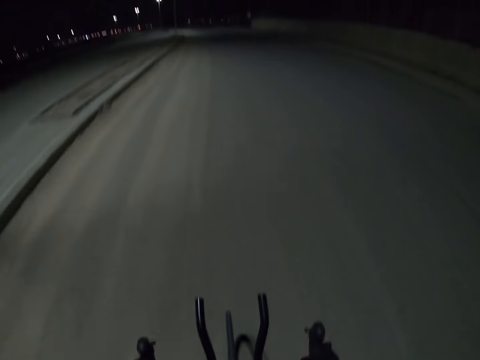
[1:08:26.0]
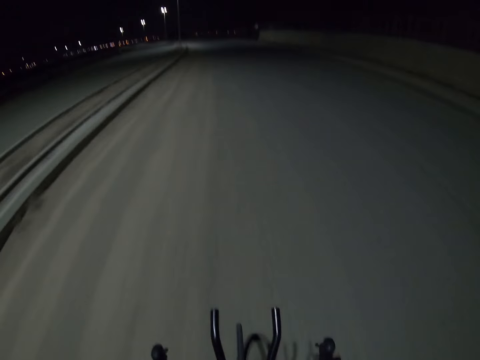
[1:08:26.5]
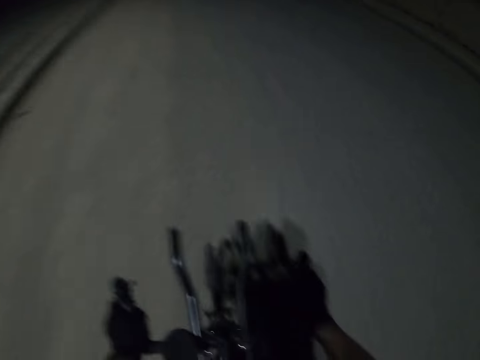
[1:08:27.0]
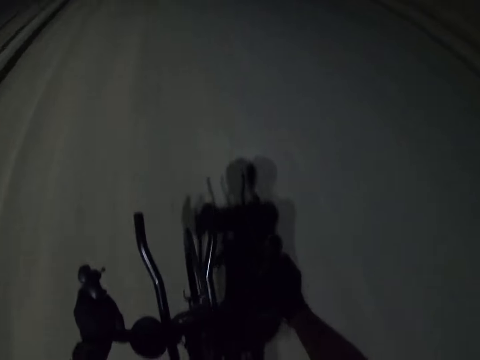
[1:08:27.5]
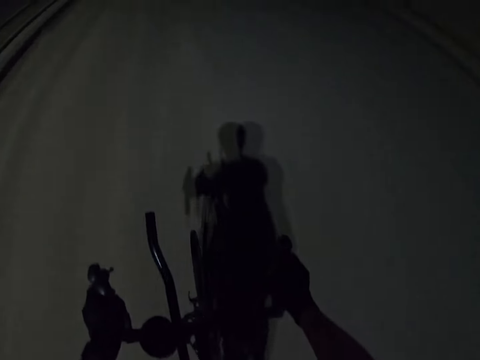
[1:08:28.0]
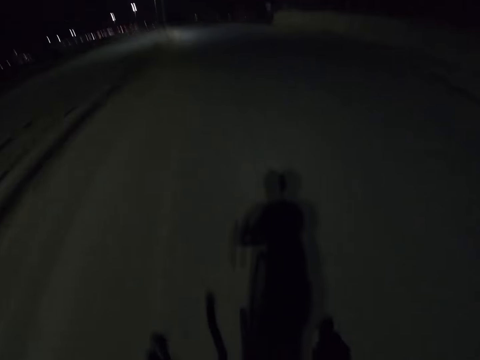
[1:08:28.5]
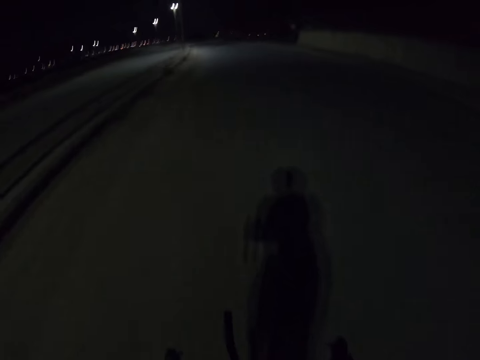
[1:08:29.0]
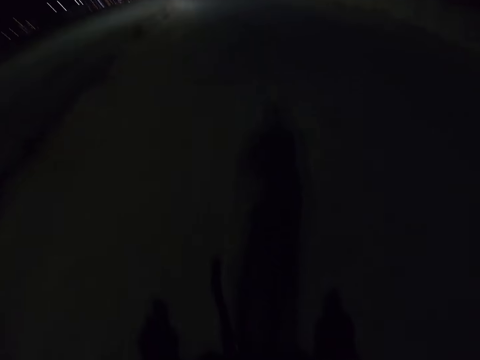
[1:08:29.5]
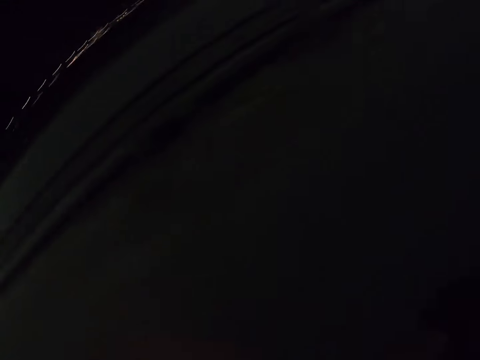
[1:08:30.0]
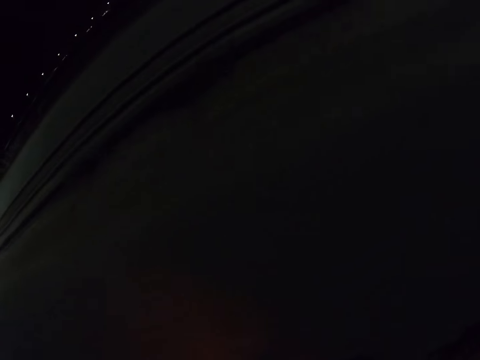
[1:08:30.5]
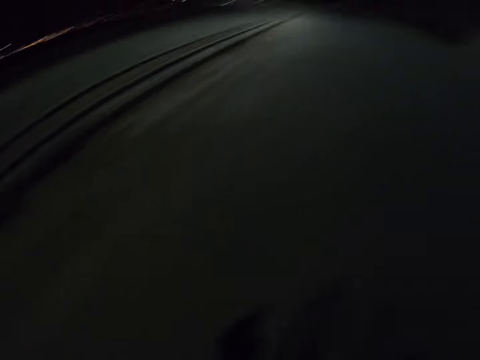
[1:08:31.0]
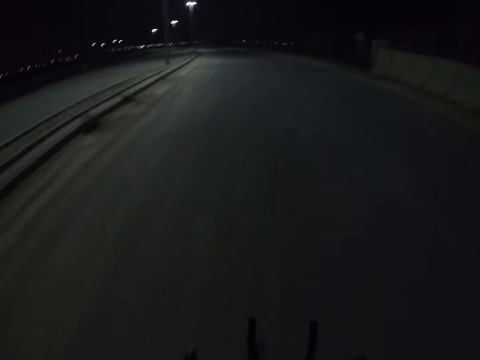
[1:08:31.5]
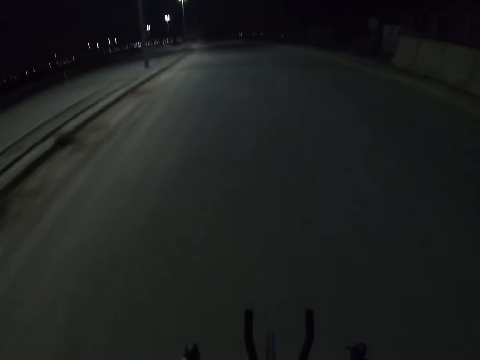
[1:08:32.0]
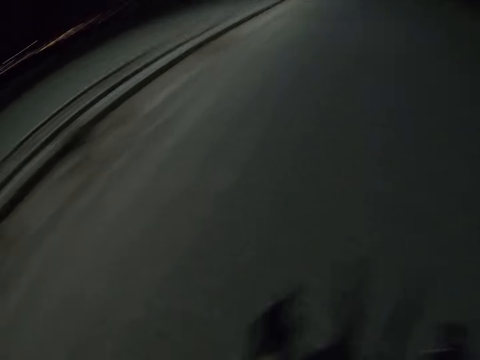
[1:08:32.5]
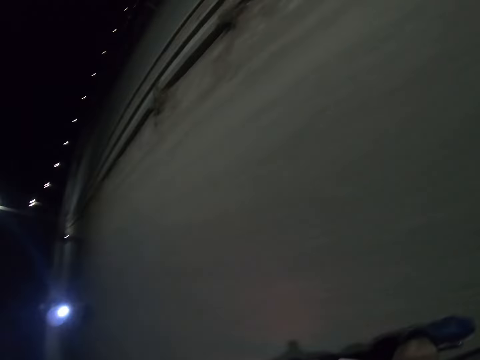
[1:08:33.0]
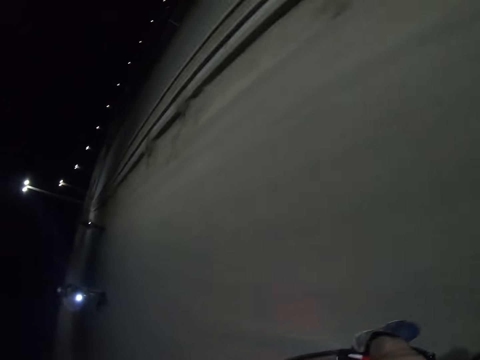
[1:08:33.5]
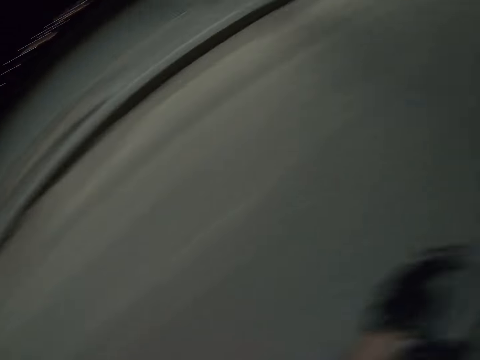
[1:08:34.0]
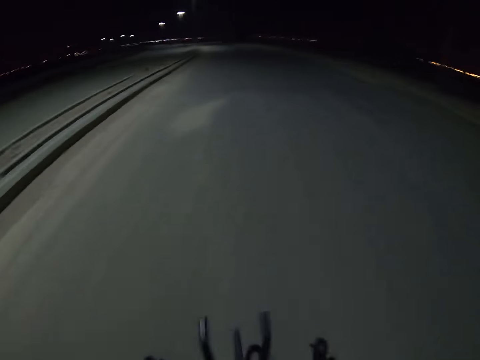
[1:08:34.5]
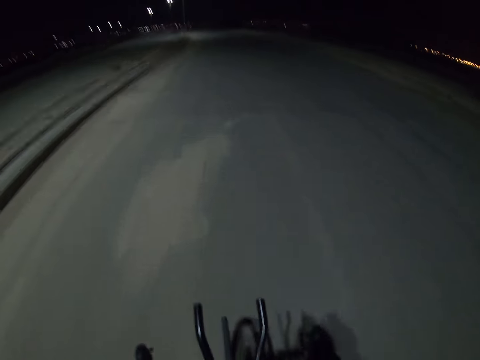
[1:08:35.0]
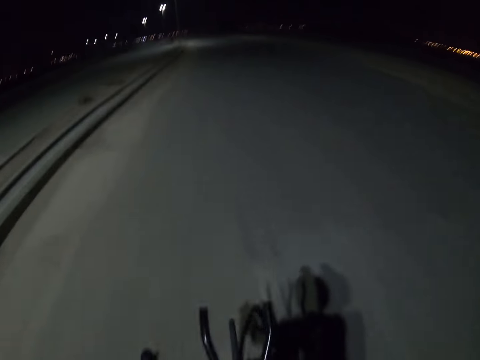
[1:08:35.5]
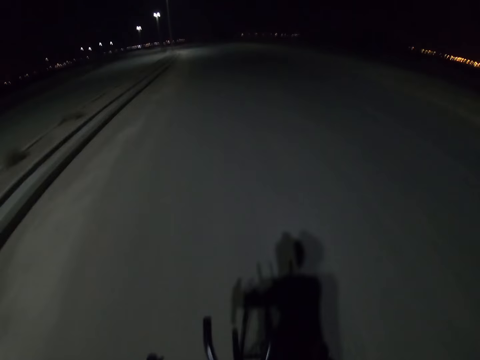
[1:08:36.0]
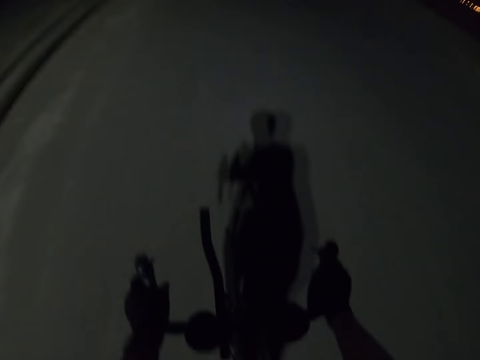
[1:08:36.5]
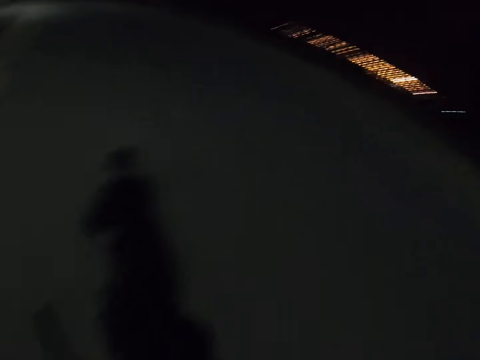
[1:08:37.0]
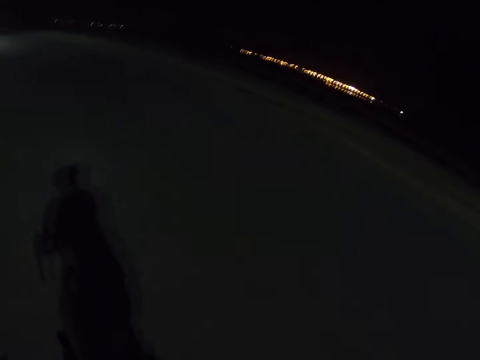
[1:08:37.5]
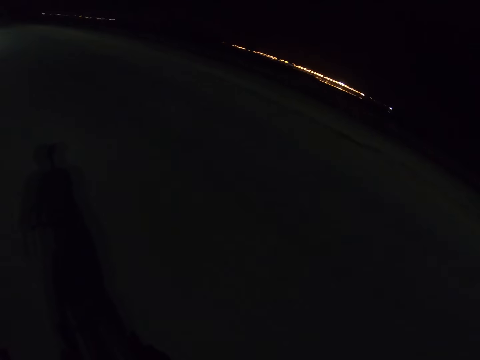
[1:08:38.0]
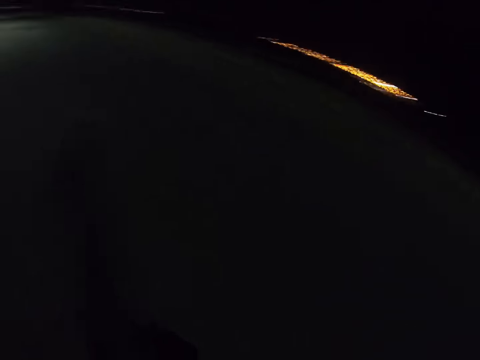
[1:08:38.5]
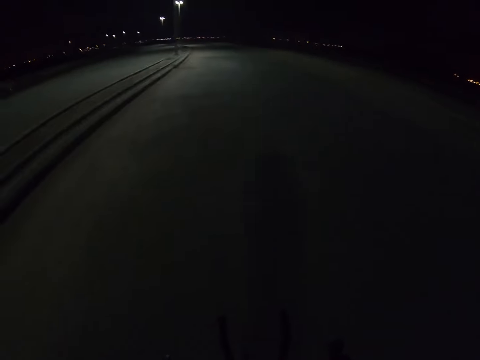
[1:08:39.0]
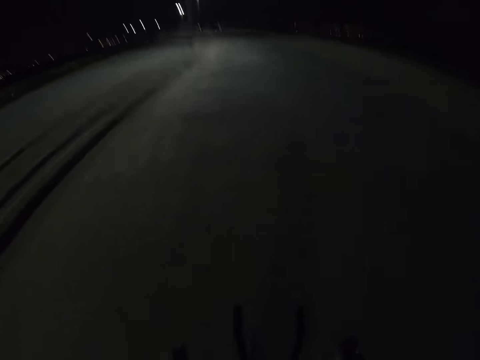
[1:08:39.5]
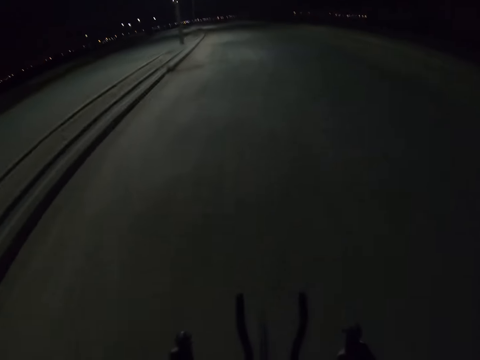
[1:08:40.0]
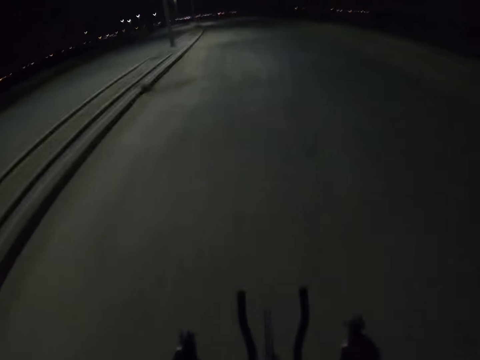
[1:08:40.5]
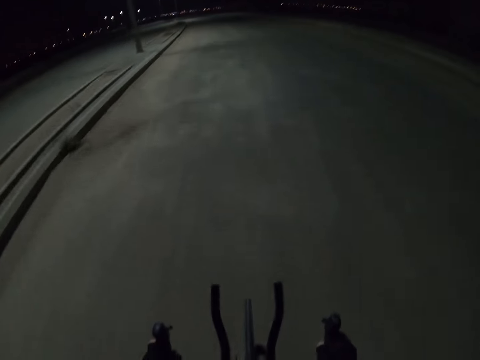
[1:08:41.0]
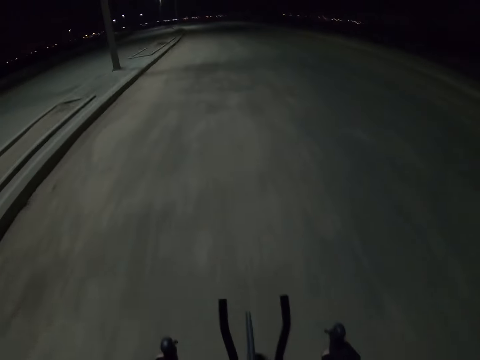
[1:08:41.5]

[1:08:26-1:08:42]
The camera wearer looks ahead. They look down. They look ahead. They look sideways. They look ahead. They look back. A person rides a bicycle. The camera wearer looks ahead. They look down. They look sideways. They look ahead.

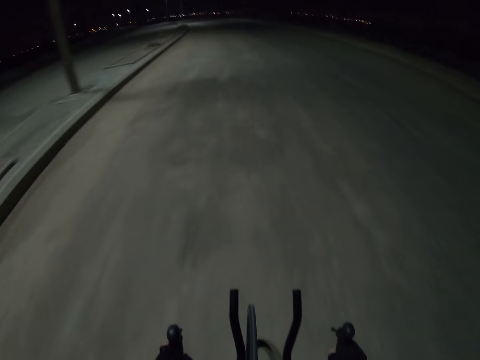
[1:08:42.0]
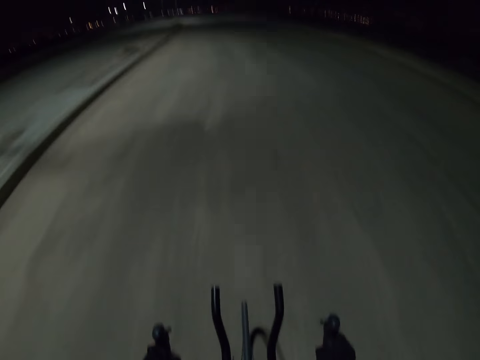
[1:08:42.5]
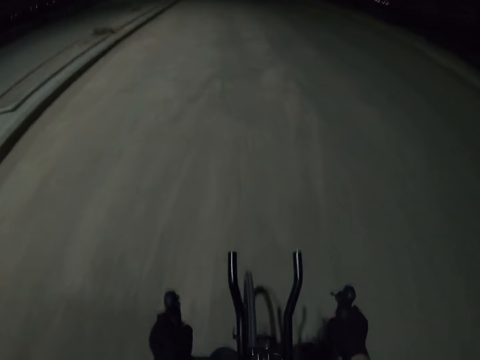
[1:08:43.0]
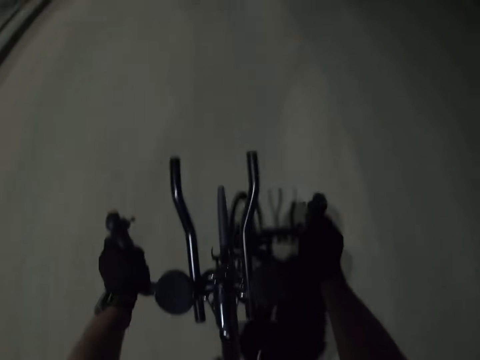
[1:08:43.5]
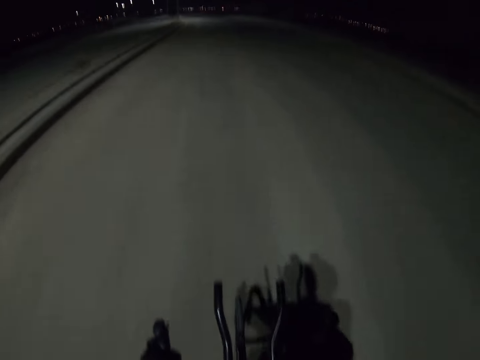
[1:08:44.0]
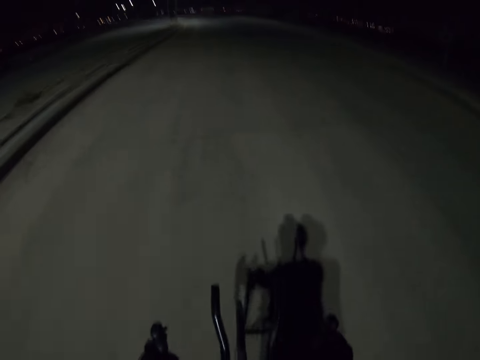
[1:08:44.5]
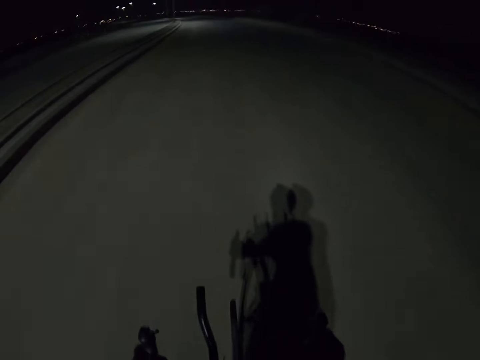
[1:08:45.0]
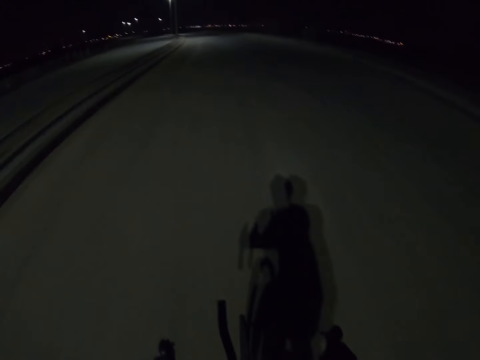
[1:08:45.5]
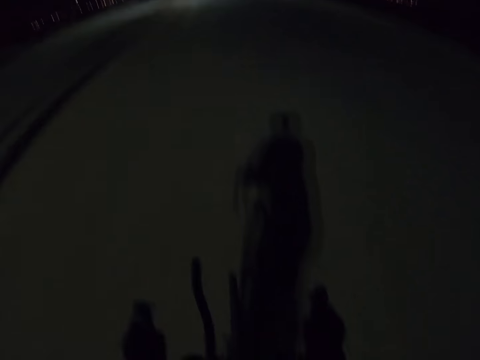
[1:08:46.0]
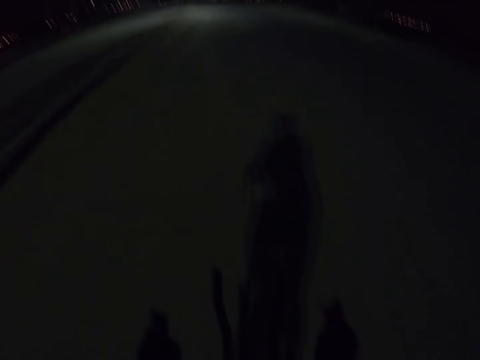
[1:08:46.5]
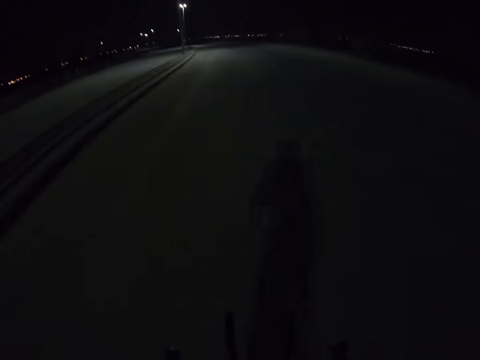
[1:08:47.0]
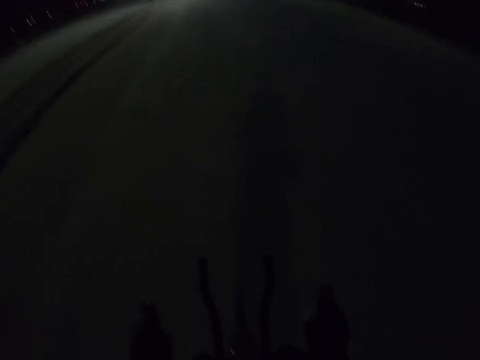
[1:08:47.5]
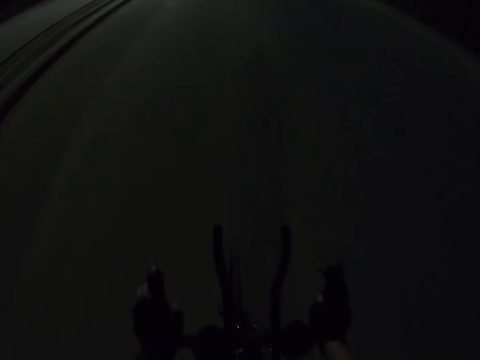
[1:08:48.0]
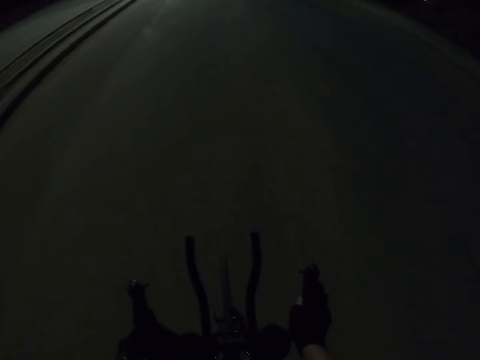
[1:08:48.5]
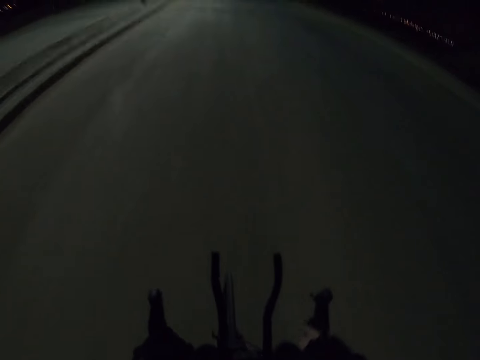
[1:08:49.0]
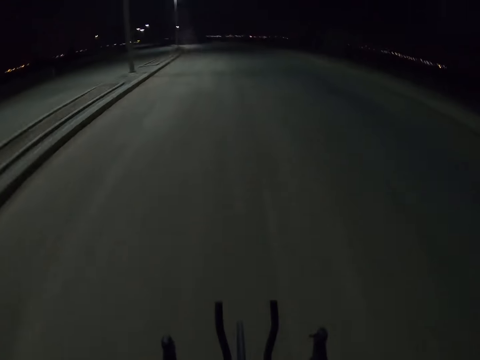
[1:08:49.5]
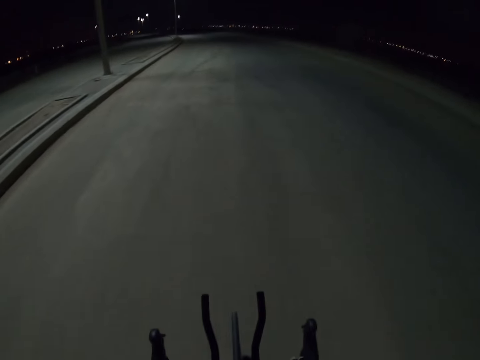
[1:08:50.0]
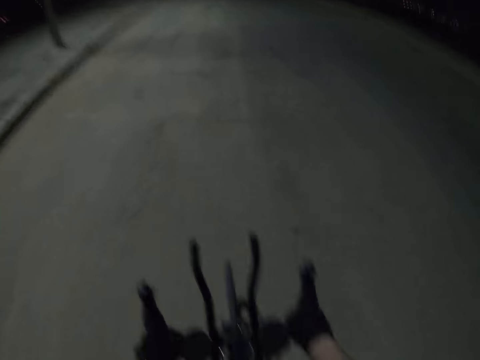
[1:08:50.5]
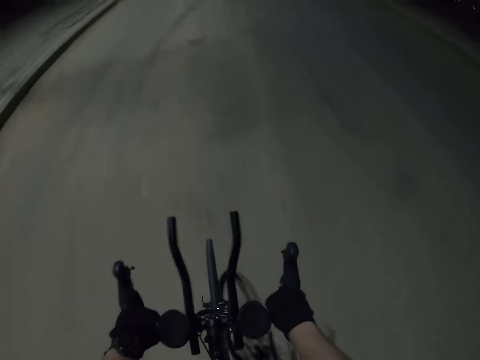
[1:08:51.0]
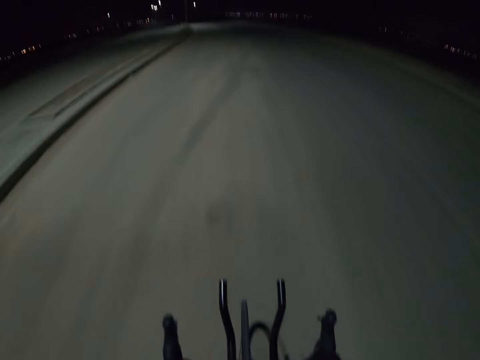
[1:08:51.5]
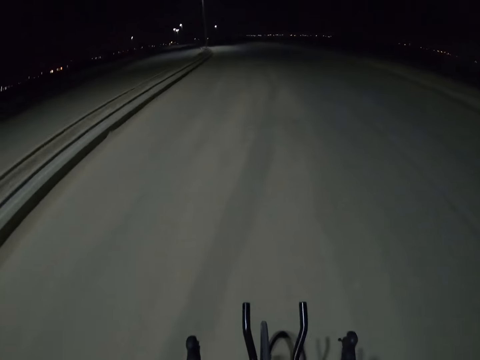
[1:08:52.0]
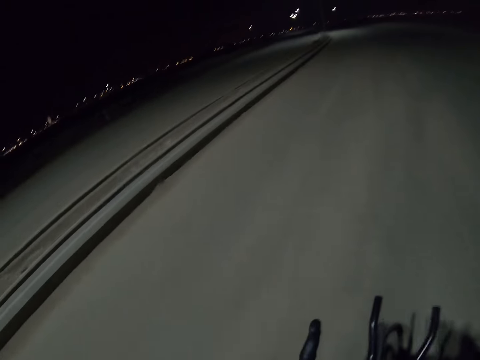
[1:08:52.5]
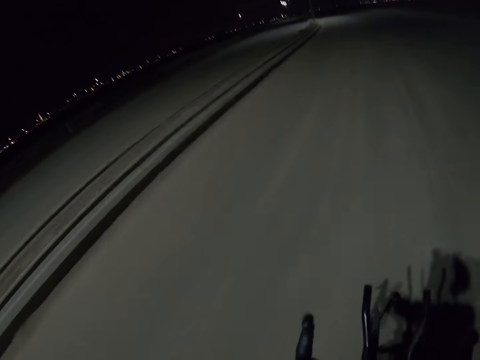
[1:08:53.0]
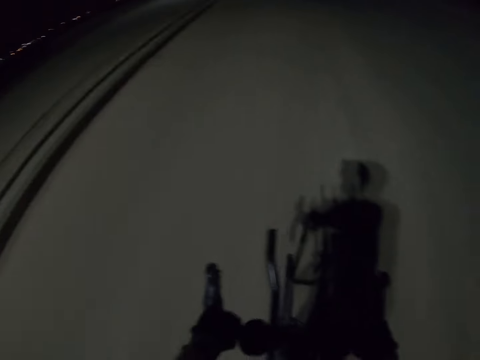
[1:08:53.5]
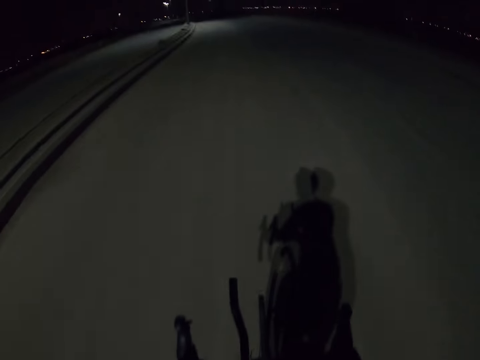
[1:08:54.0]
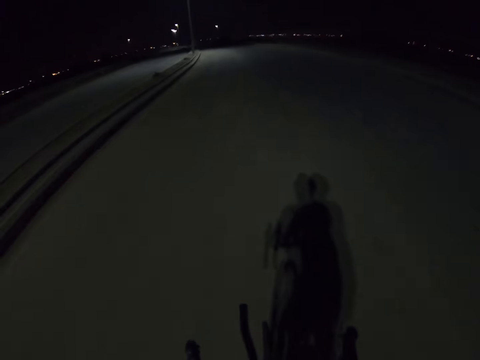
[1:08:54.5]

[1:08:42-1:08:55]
The camera wearer looks down. They look ahead. They look down. They look ahead. They look down. They look ahead. They look down. They look ahead. They look sideways.
